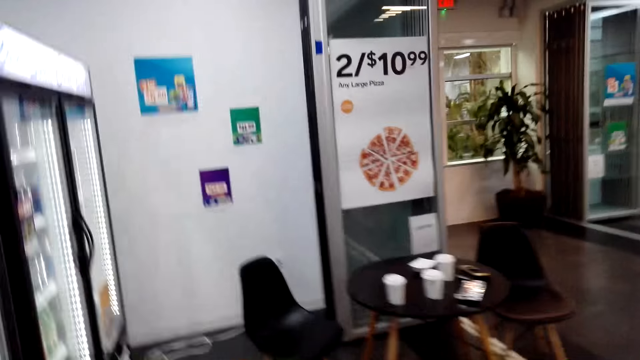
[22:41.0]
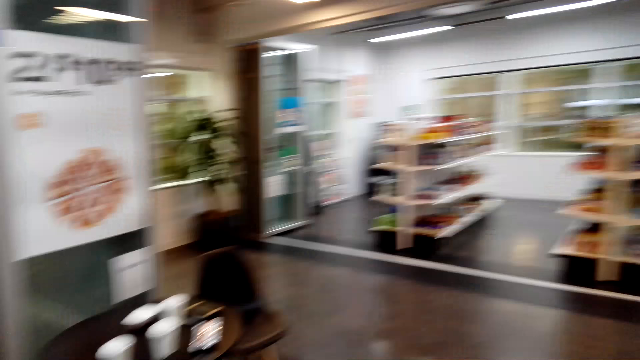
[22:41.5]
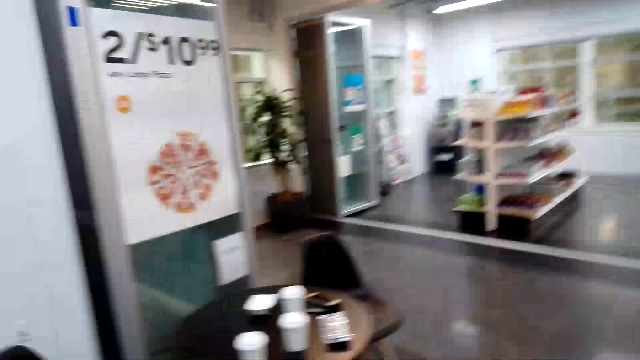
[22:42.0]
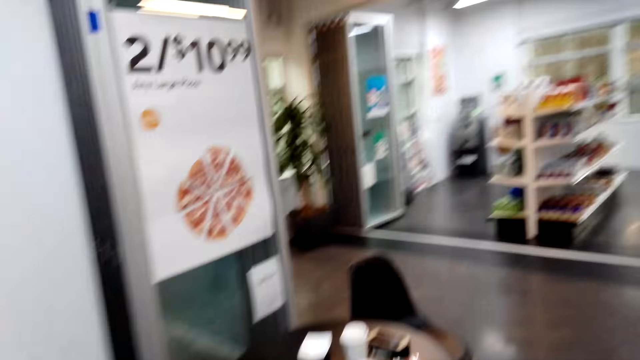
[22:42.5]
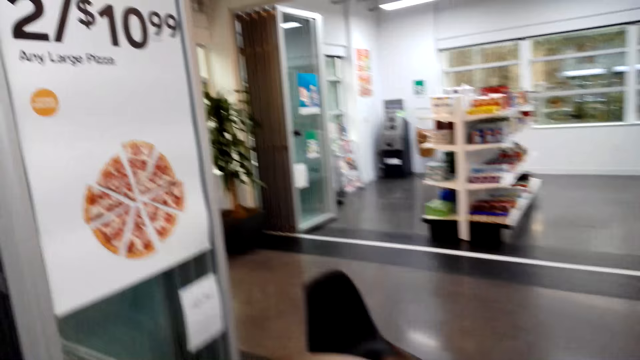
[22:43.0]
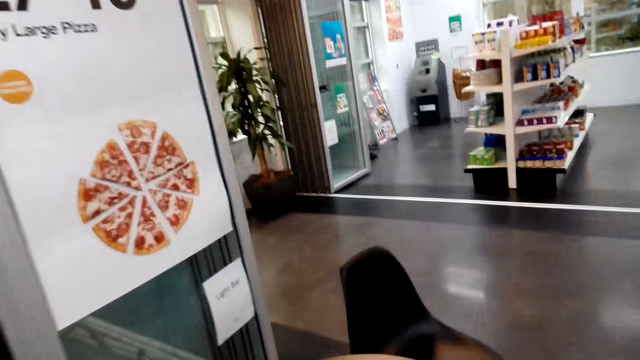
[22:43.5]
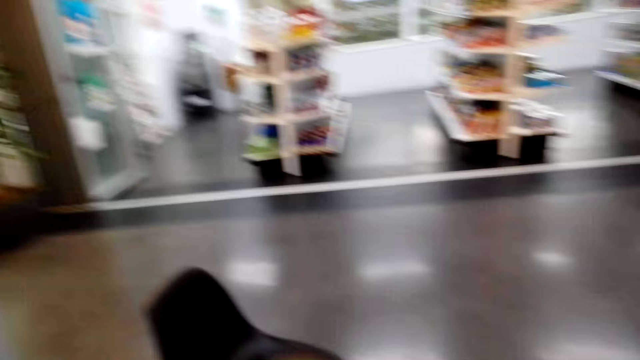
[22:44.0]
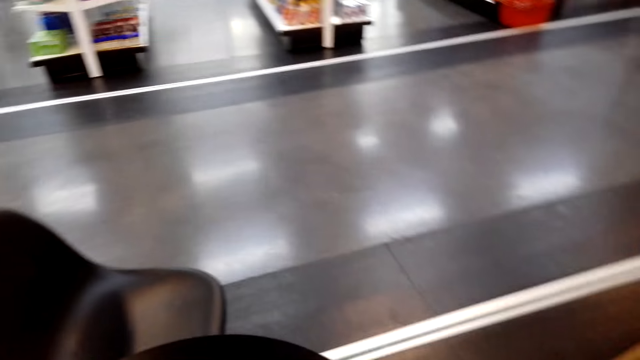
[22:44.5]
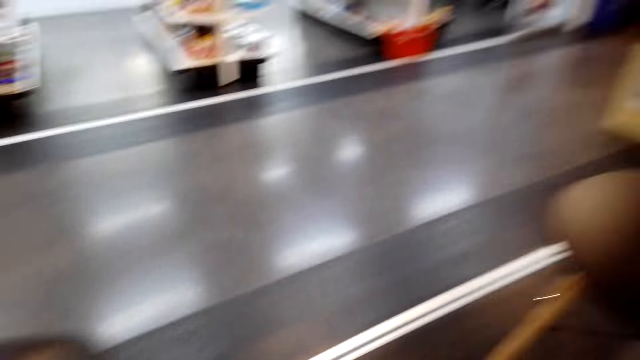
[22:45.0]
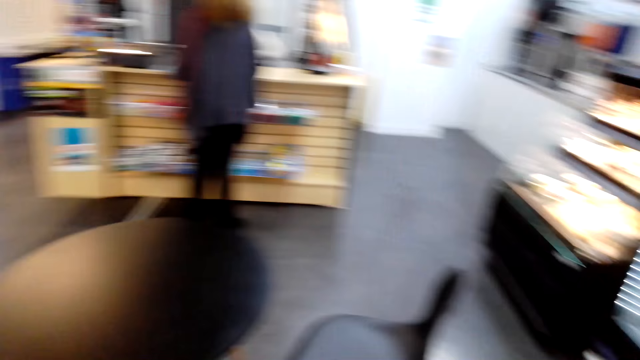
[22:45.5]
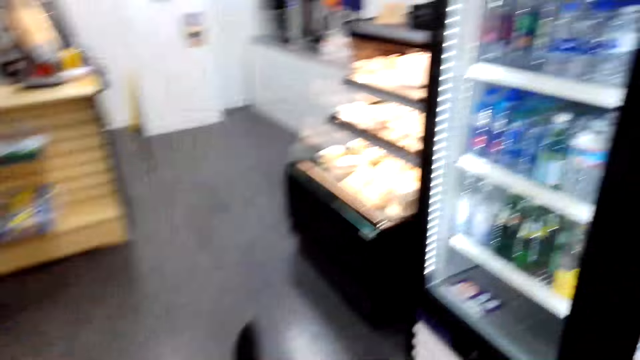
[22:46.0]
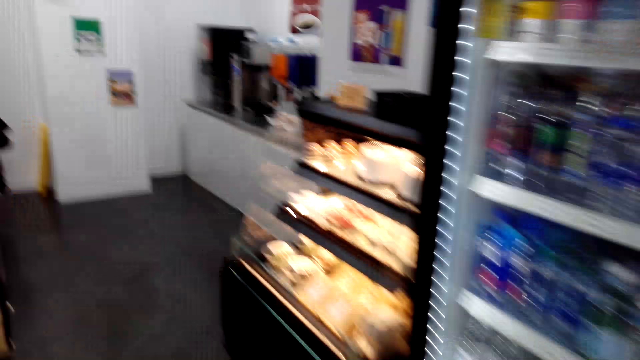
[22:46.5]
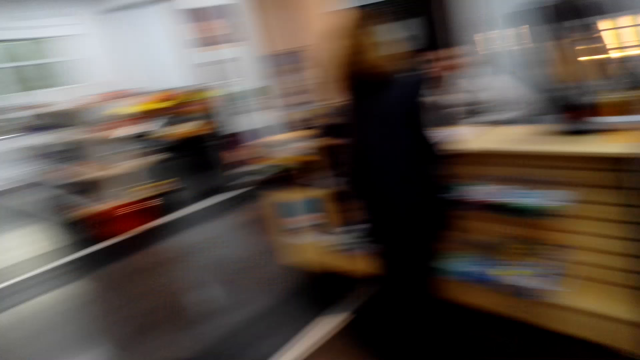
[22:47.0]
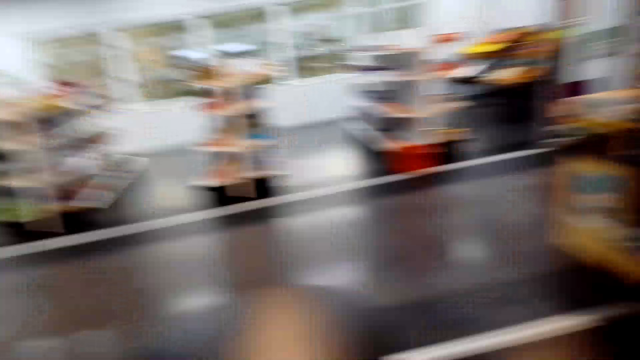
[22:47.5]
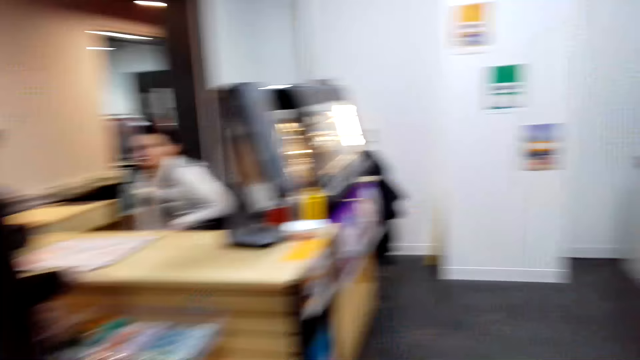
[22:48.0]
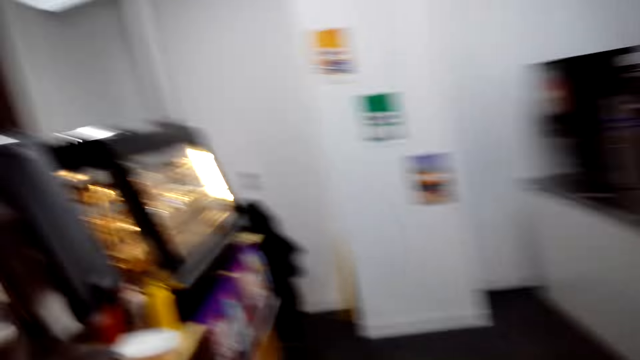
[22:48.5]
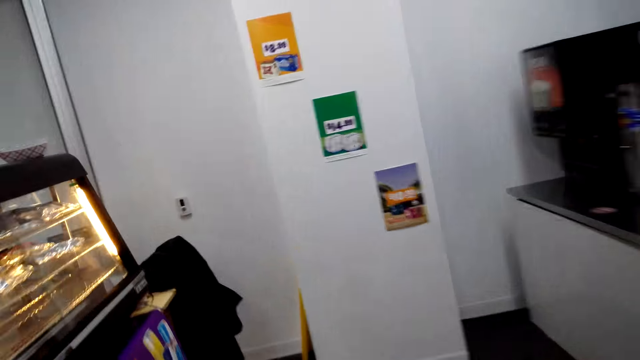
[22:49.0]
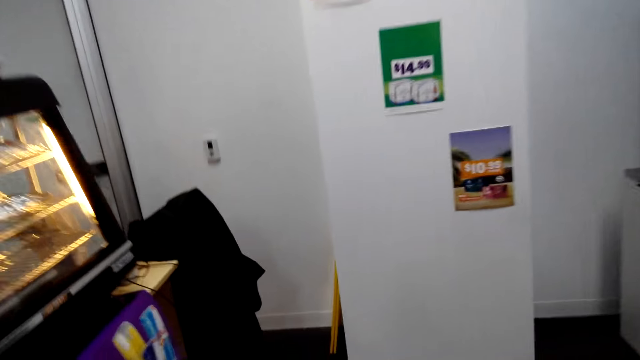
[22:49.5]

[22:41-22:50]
The camera wearer converses with a woman and another woman. They walk in the store.

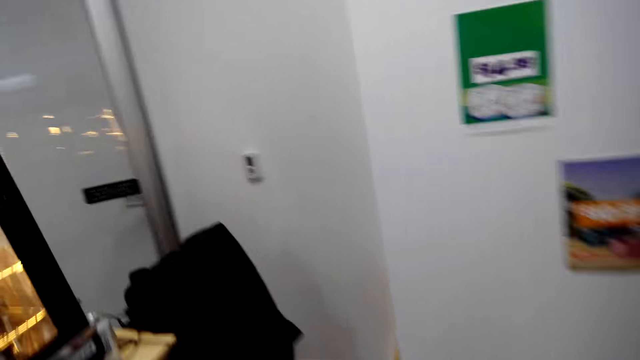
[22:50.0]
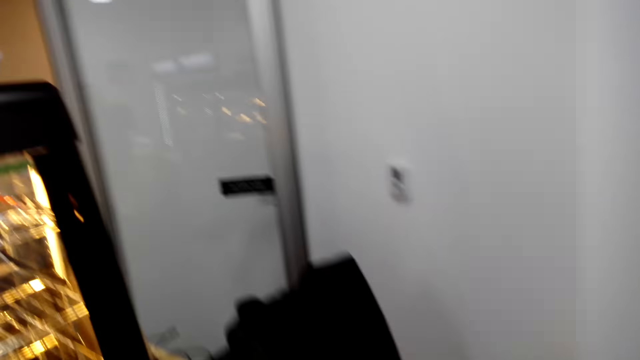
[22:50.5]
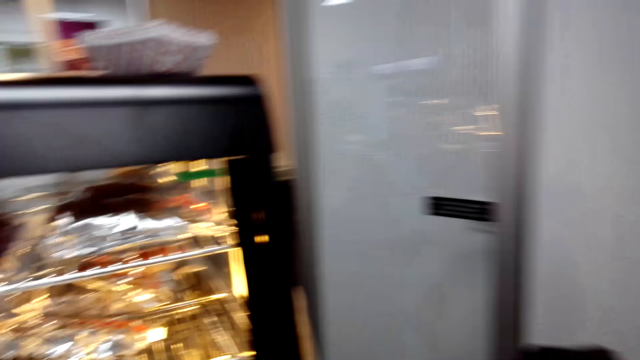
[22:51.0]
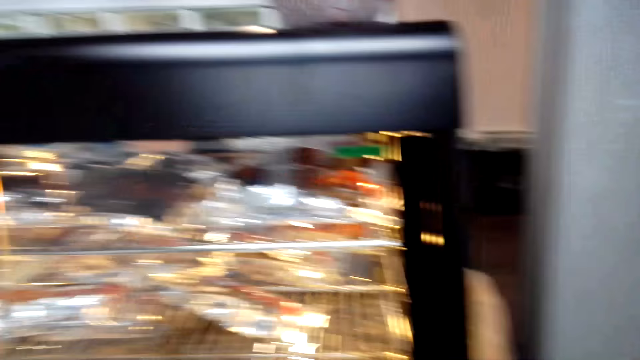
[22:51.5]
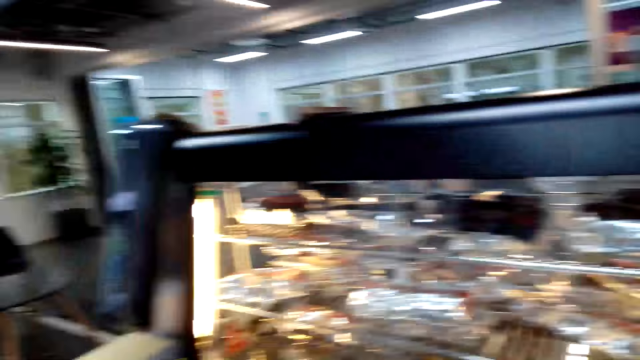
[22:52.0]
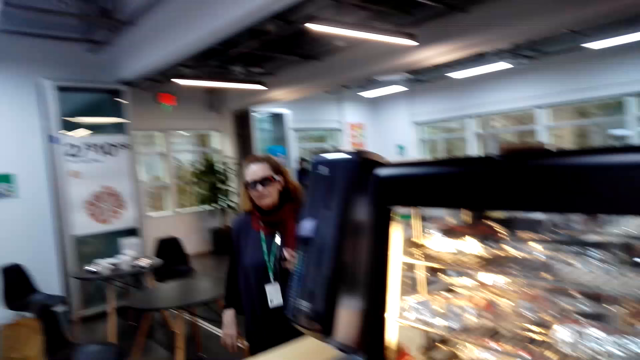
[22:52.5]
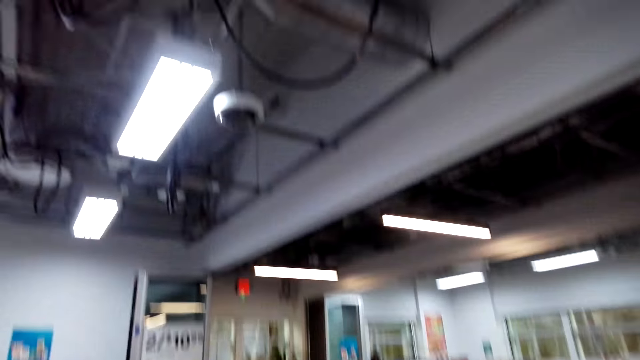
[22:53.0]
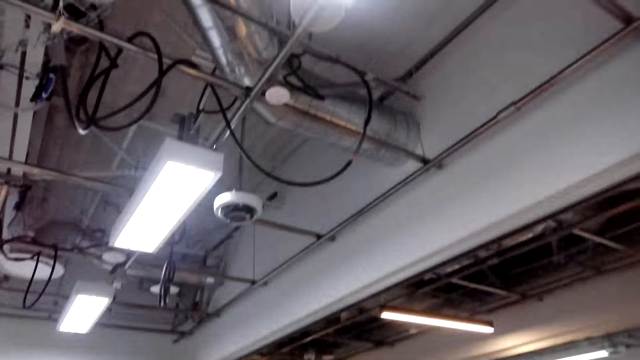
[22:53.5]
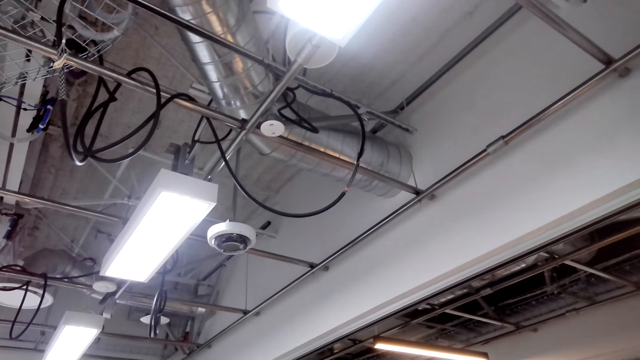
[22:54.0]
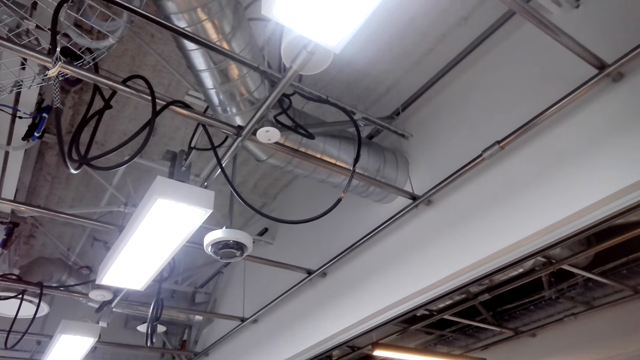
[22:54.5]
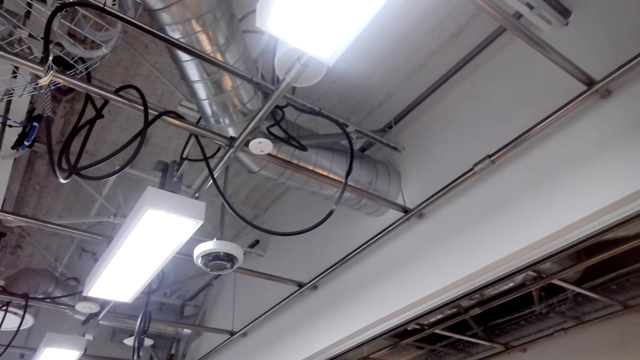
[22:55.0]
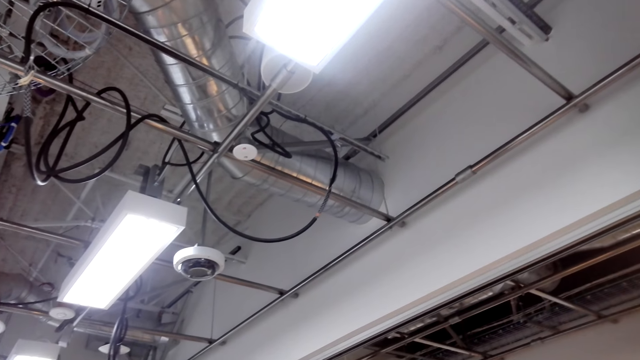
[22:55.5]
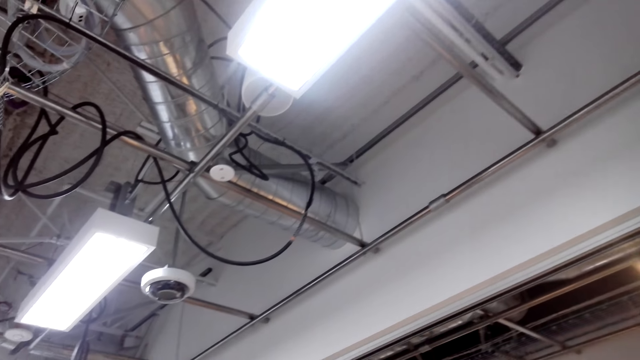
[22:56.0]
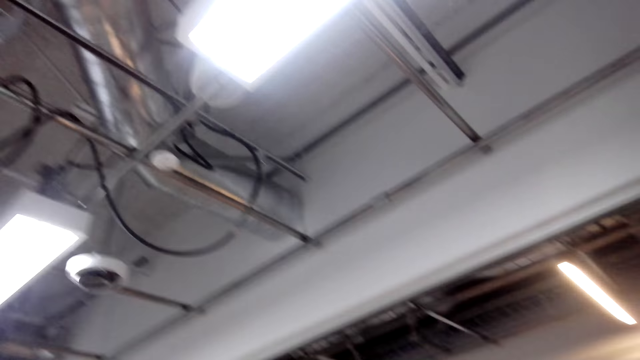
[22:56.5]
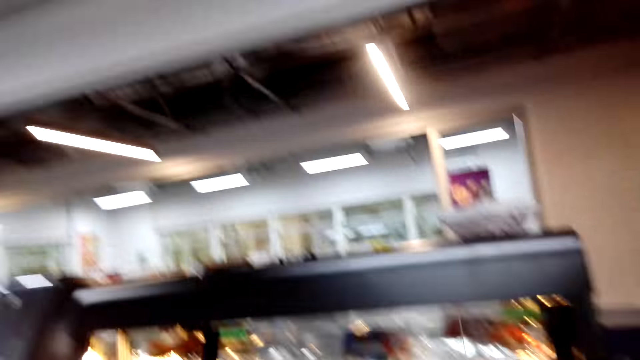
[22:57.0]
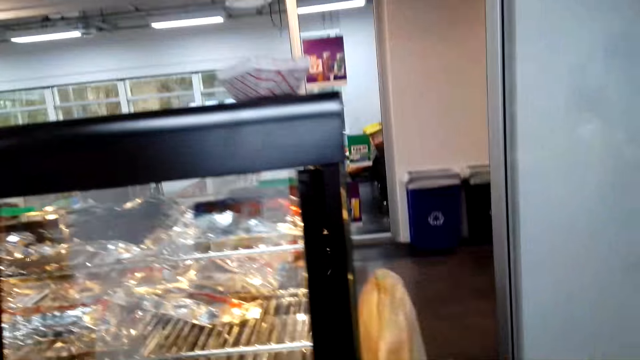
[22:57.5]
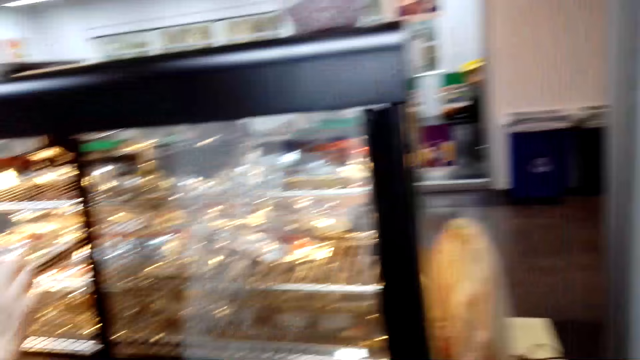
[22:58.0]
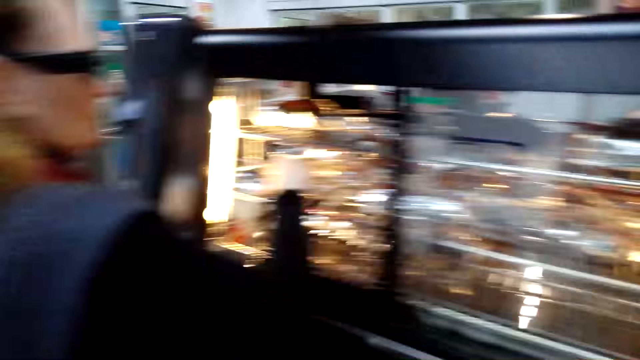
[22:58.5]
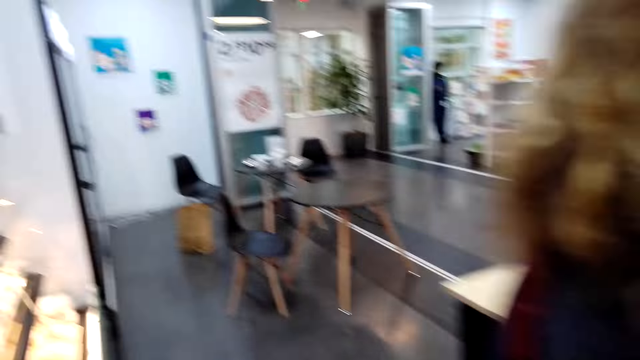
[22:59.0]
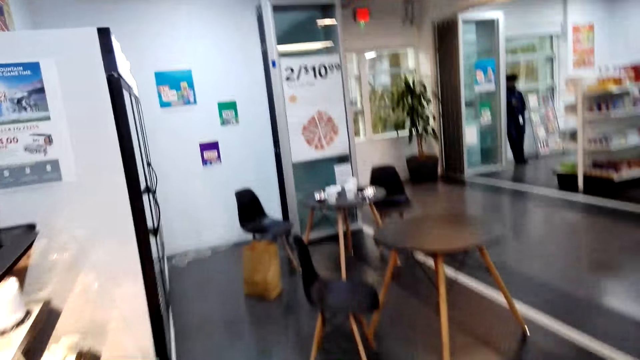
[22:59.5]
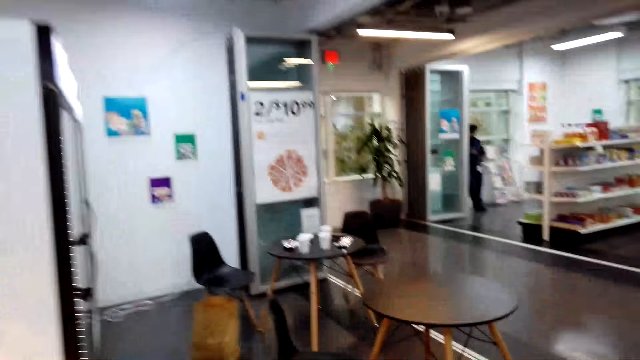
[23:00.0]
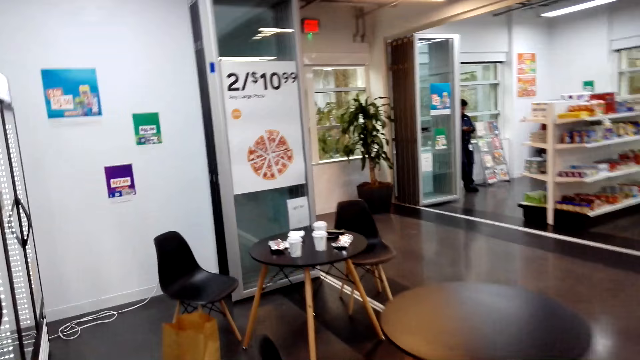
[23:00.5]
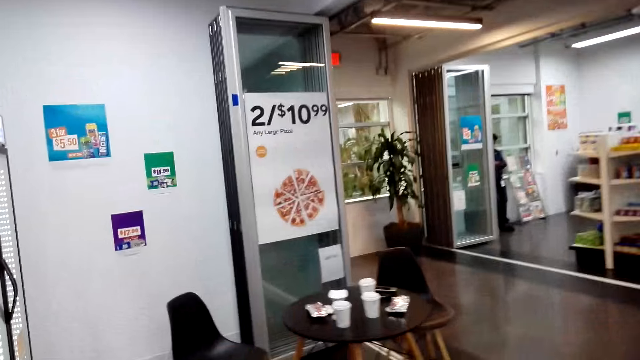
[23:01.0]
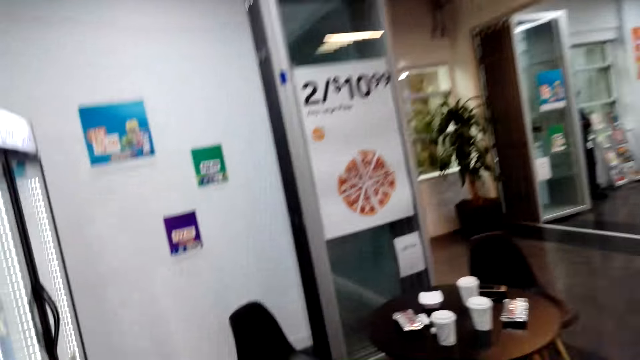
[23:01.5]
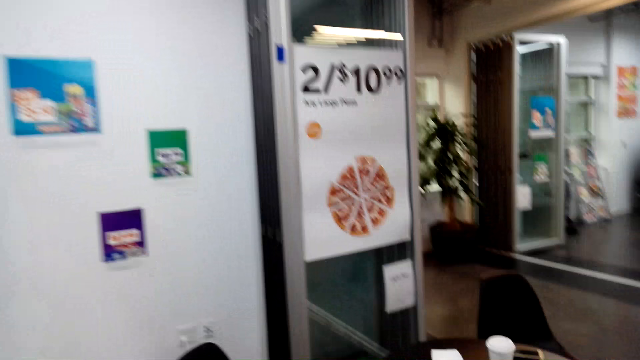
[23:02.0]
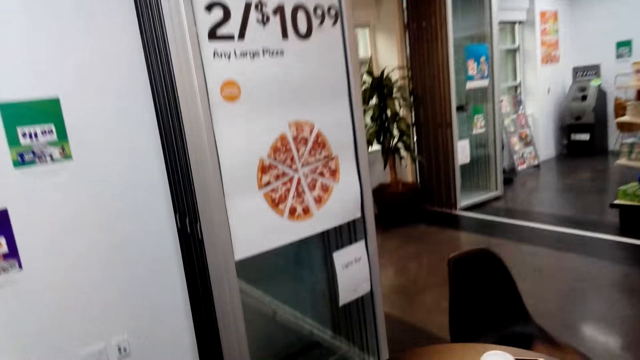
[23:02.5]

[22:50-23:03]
The camera wearer looks up. They converse with a woman and another woman. They move around the mall. They walk to the seat.
